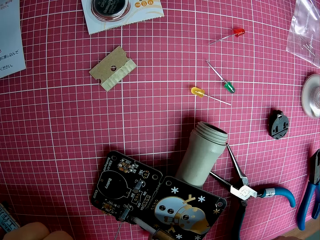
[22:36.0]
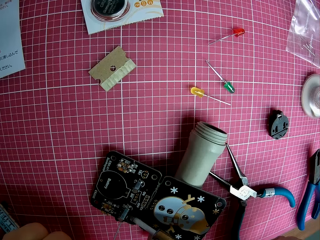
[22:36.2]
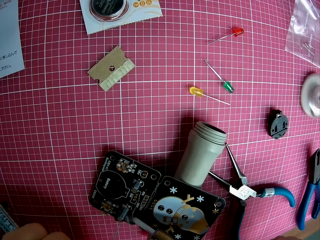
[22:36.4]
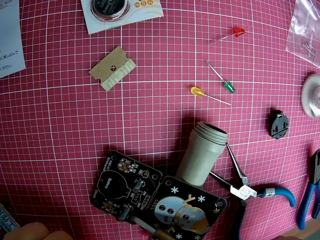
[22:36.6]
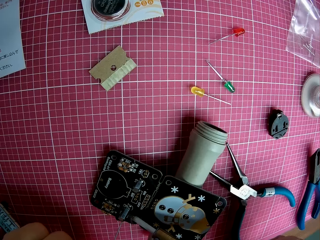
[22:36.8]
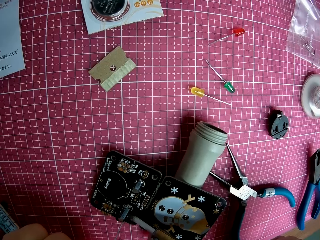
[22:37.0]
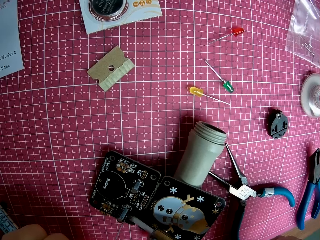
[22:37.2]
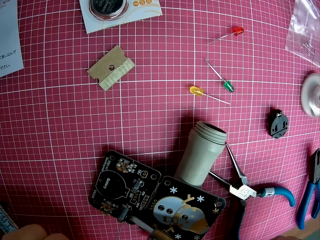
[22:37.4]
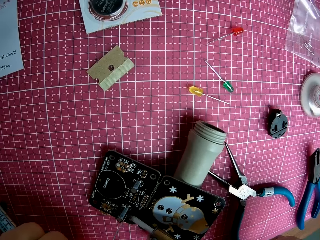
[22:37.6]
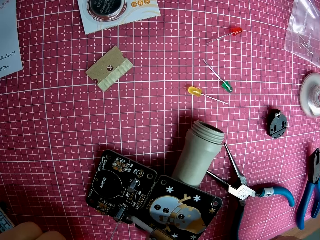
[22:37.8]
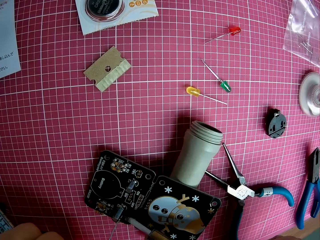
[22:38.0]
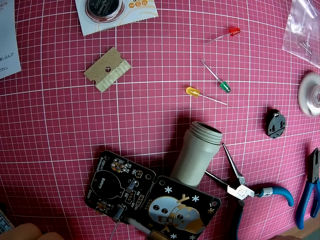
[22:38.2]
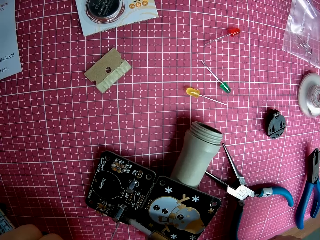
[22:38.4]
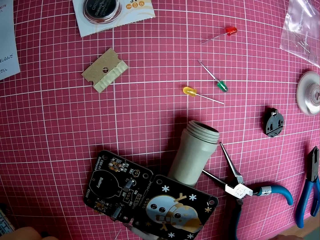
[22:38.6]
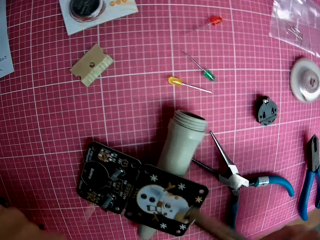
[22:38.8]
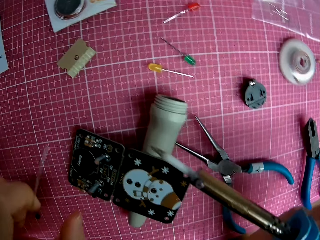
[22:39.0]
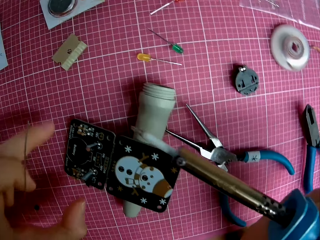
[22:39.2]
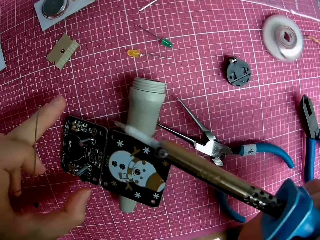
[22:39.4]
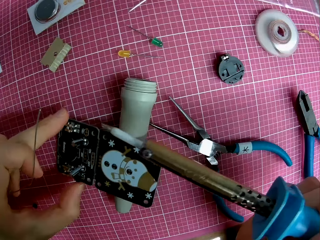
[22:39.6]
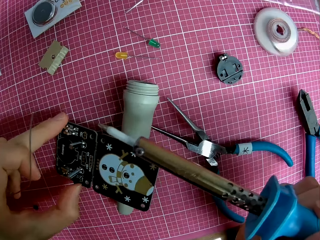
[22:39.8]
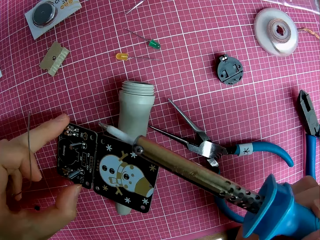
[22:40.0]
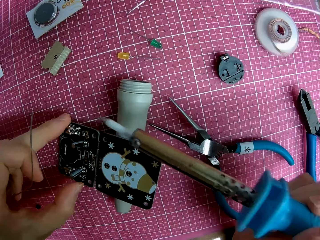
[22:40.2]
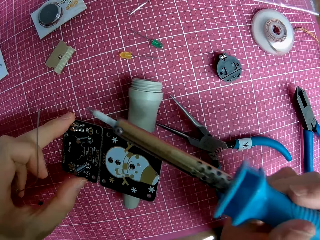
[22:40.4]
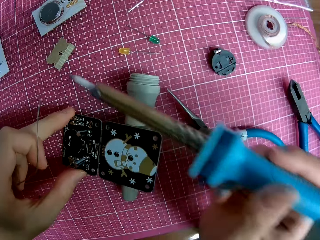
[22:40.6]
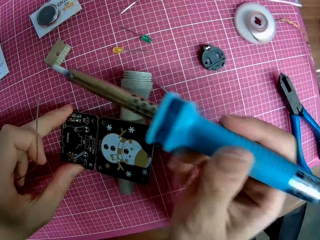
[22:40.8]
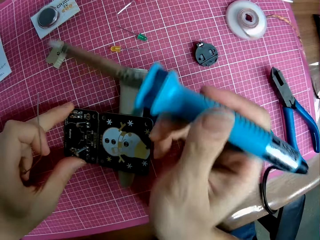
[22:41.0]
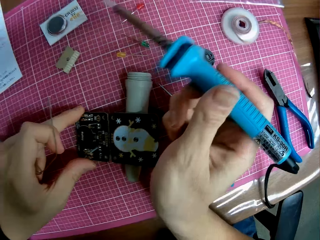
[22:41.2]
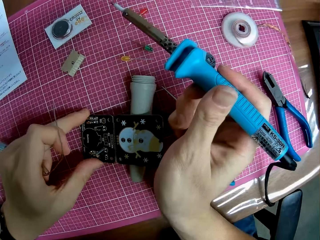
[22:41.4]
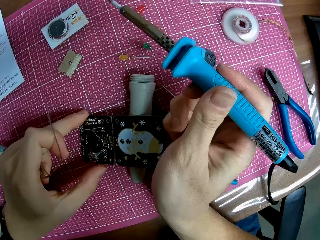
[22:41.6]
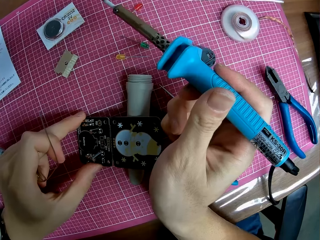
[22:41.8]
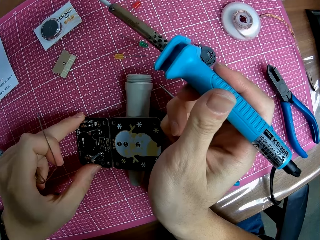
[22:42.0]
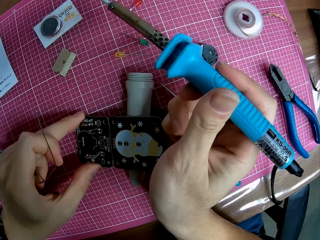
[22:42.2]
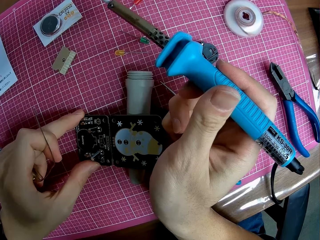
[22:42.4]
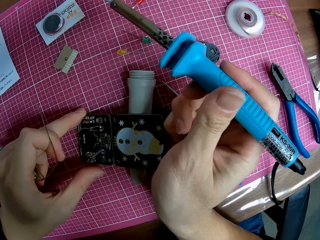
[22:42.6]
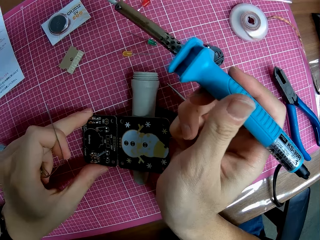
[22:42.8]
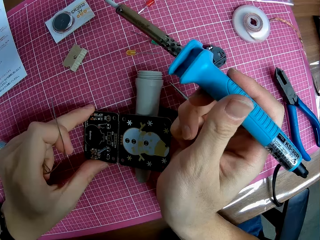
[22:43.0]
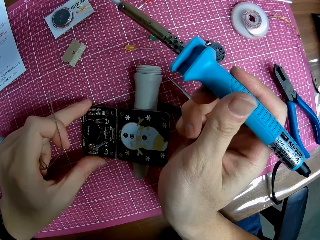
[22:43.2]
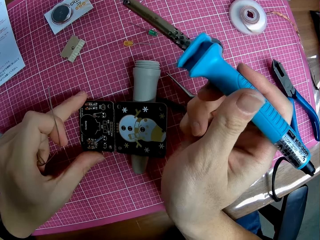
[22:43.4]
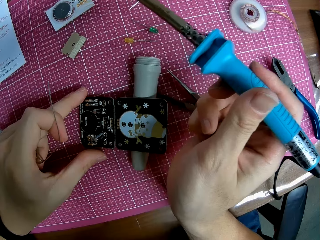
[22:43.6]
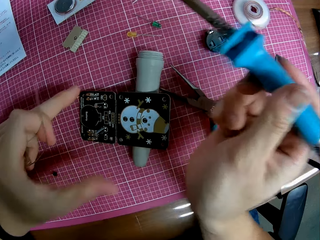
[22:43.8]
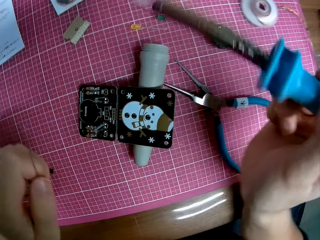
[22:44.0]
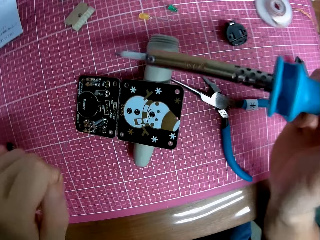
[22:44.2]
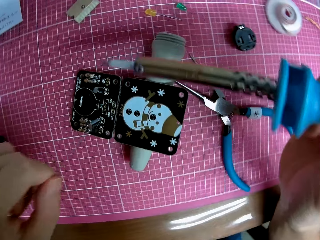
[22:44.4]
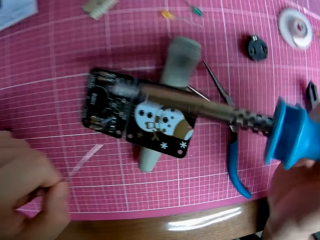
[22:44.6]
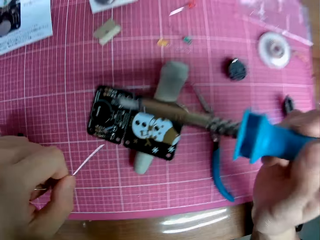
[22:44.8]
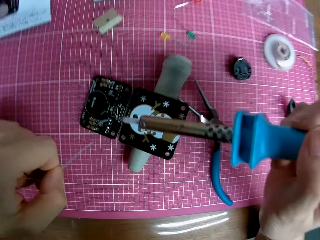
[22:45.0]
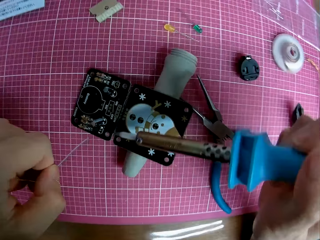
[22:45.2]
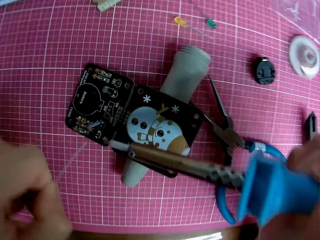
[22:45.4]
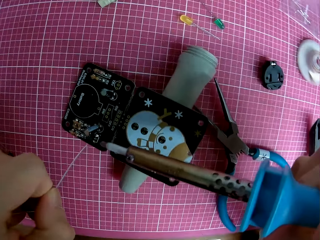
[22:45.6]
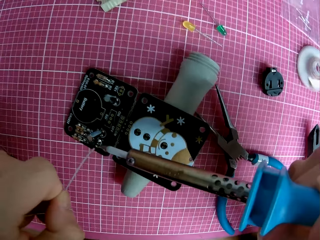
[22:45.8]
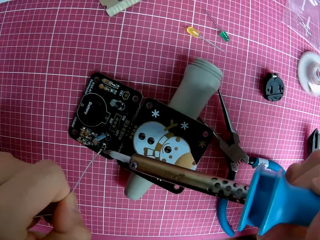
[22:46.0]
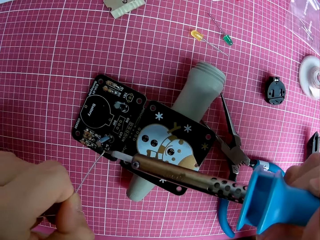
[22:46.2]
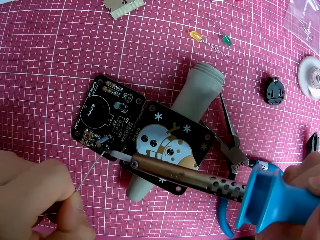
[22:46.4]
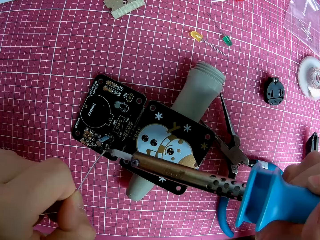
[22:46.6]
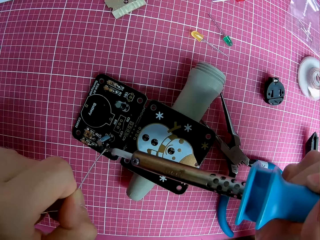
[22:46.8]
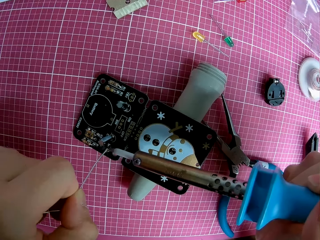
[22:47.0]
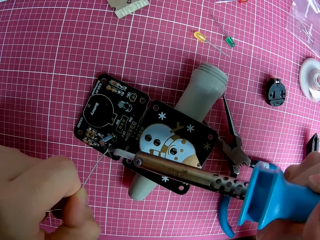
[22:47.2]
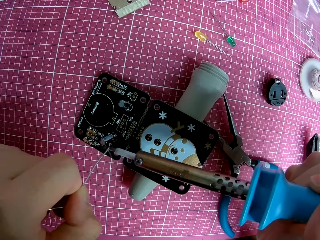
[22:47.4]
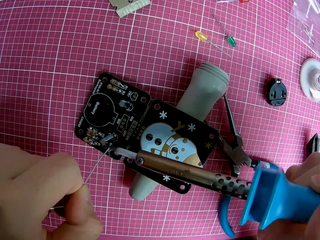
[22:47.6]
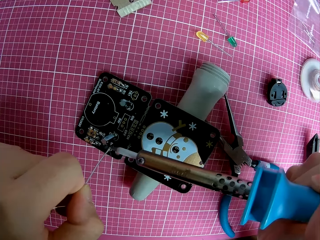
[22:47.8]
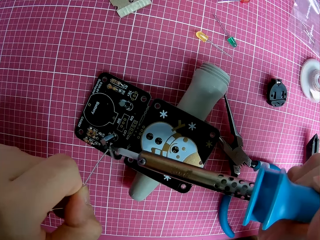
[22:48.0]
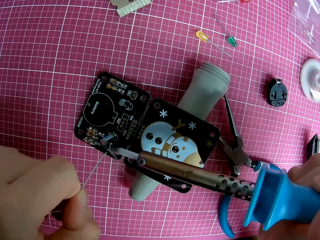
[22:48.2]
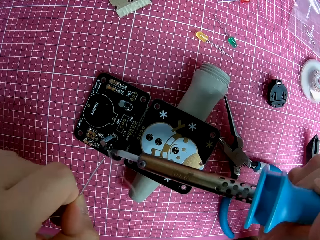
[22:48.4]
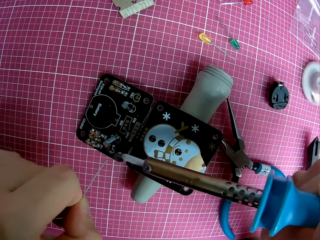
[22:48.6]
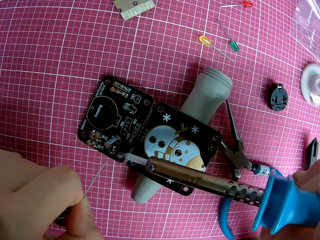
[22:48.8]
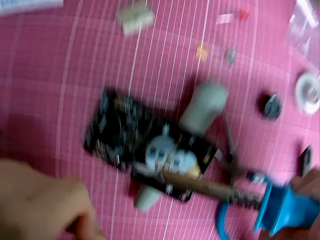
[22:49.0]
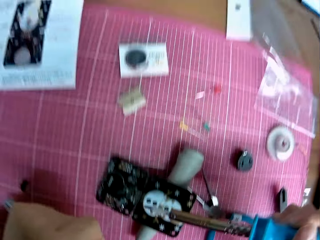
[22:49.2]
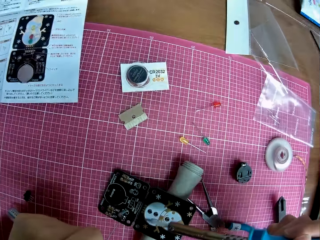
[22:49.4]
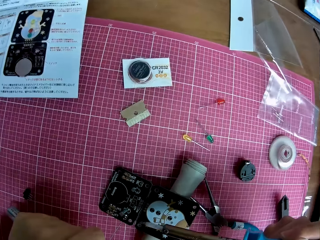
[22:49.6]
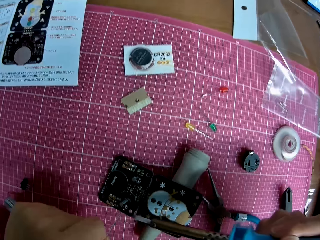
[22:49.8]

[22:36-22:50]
The camera wearer moves the motherboard. He adjusts the electronic hardware with his hands. He burns the motherboard with a soldering iron.

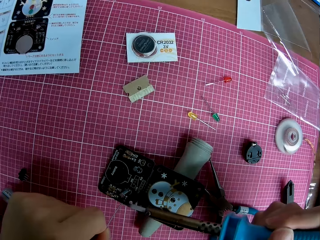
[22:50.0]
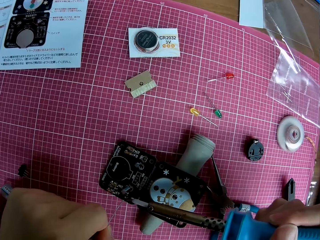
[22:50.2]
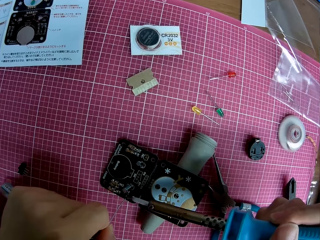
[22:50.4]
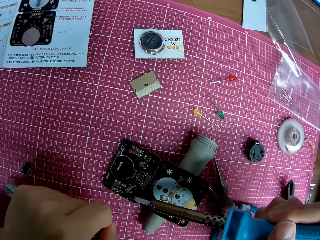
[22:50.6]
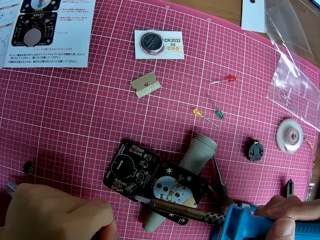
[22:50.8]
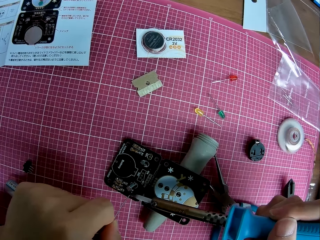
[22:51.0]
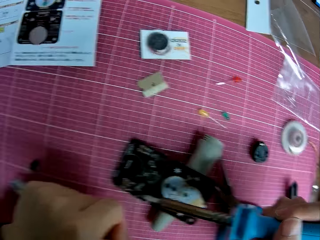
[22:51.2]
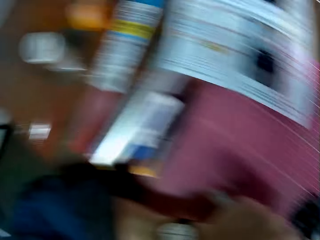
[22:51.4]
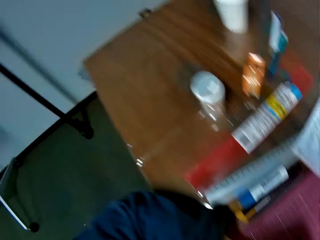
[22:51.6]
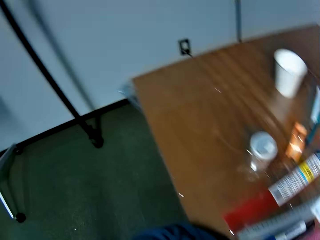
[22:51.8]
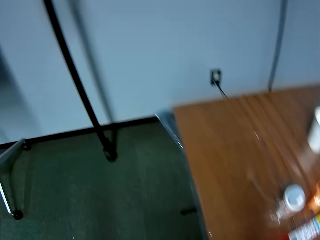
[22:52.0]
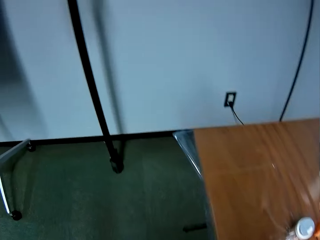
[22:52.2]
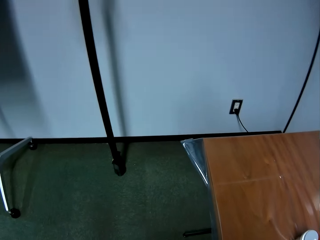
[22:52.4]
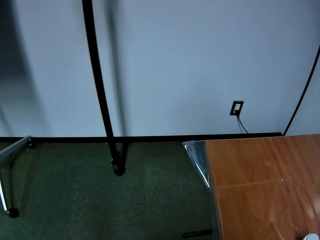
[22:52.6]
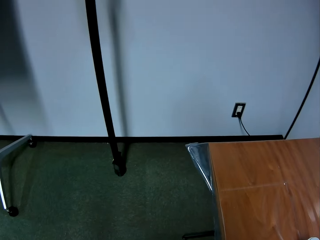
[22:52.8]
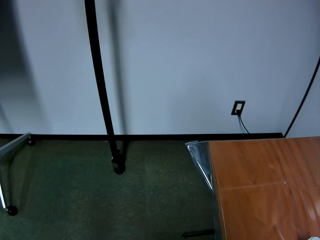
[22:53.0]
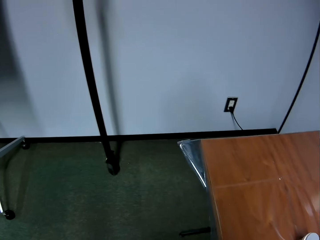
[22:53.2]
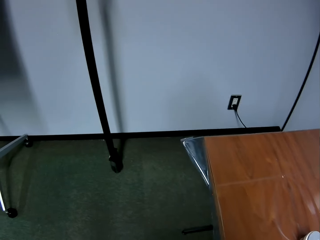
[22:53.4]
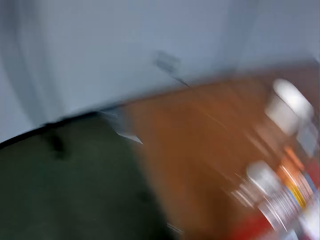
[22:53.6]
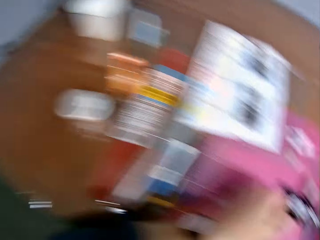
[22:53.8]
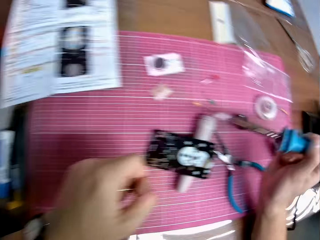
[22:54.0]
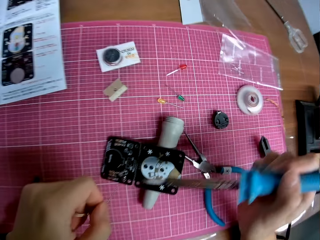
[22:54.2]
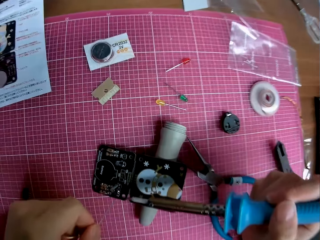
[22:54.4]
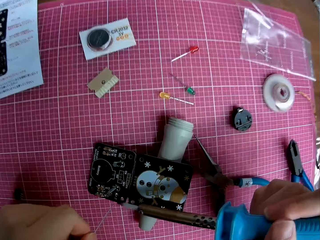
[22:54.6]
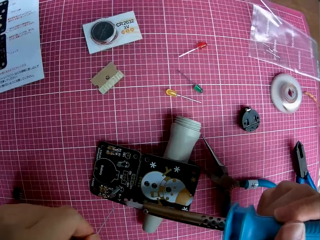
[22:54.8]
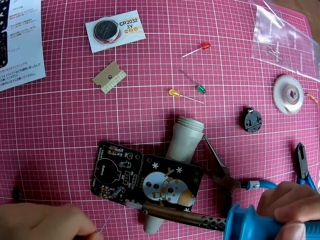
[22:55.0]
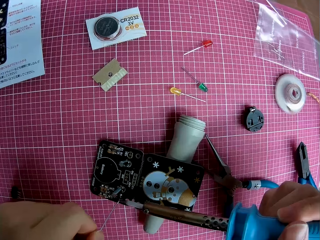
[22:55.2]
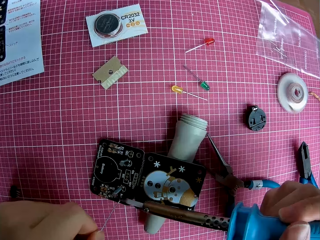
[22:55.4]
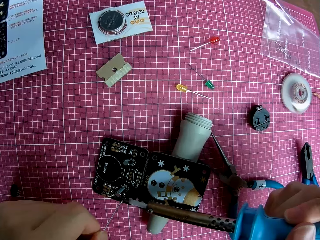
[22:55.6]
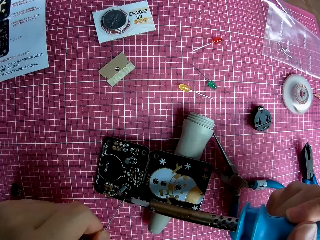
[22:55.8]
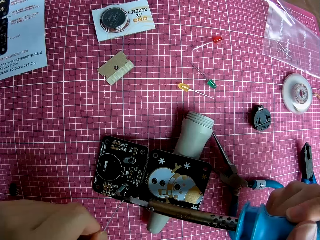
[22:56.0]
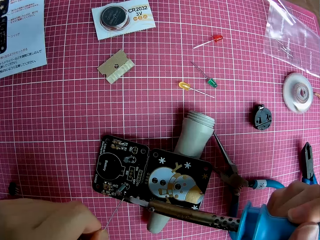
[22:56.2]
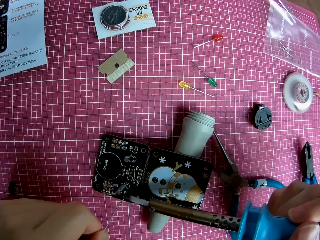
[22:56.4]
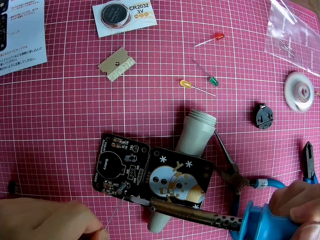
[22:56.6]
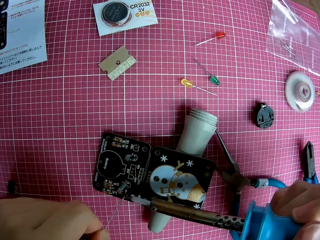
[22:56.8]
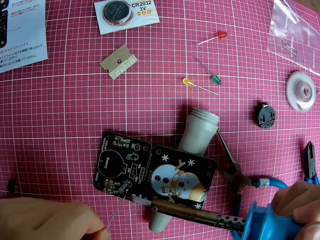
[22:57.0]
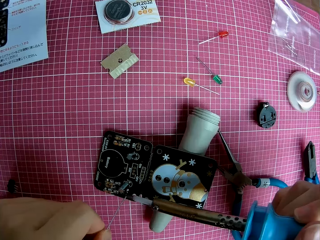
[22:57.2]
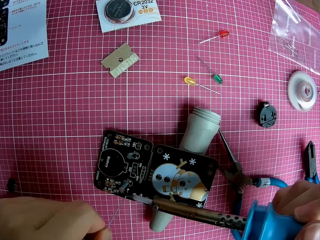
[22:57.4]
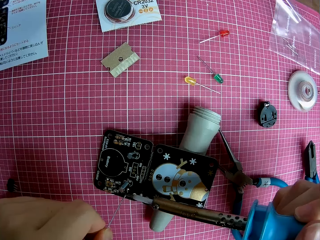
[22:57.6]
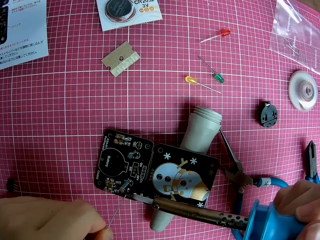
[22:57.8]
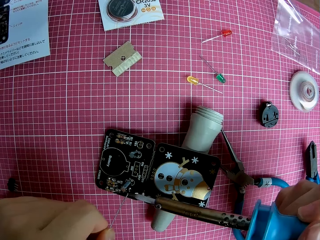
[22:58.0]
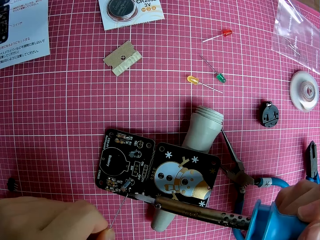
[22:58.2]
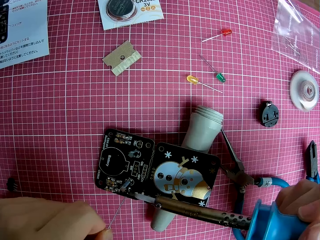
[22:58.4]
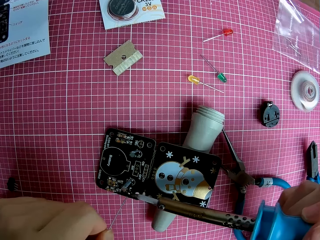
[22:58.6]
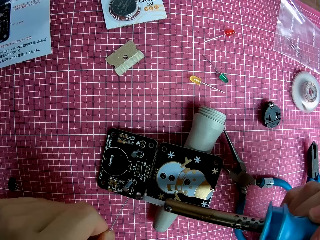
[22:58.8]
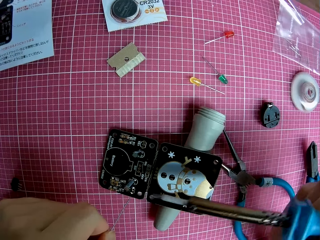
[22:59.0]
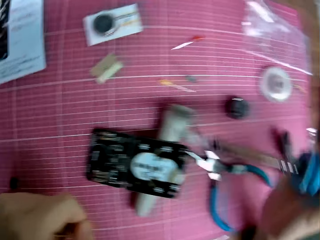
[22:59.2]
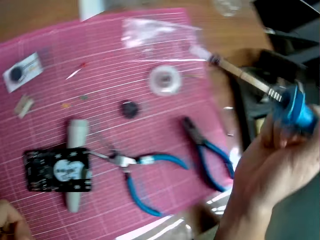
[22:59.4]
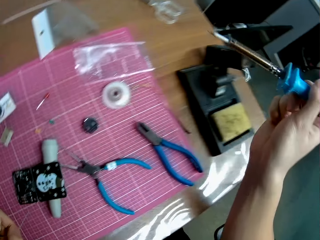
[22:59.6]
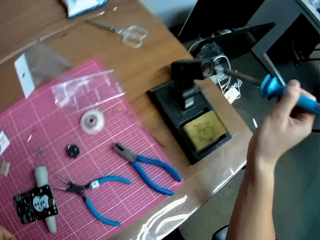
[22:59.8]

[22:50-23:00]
The camera wearer looks around the room. They look to the left. They look back at the motherboard. They burn the motherboard with a soldering iron.
